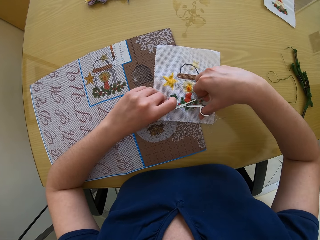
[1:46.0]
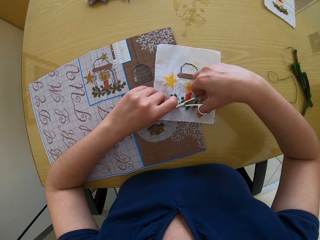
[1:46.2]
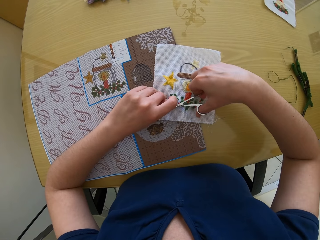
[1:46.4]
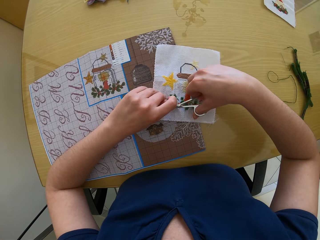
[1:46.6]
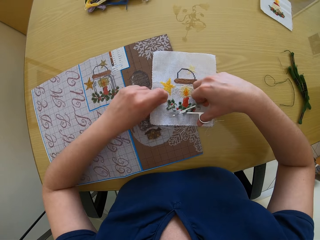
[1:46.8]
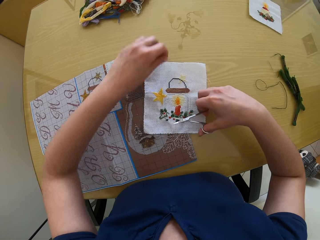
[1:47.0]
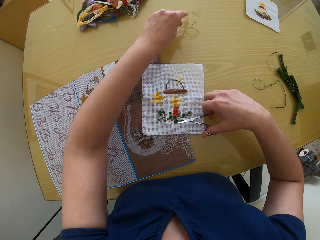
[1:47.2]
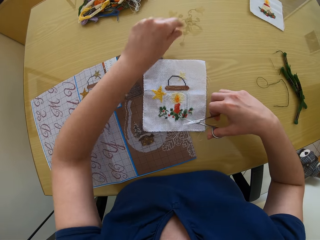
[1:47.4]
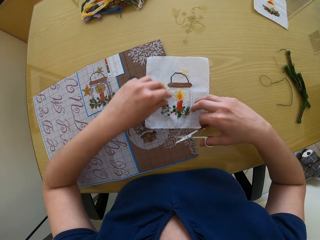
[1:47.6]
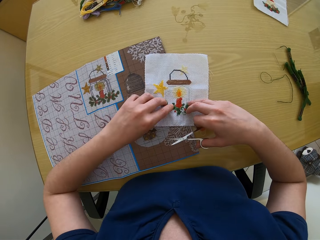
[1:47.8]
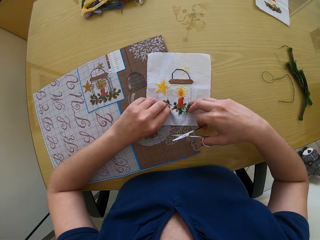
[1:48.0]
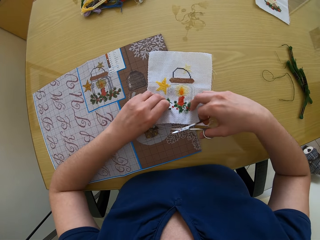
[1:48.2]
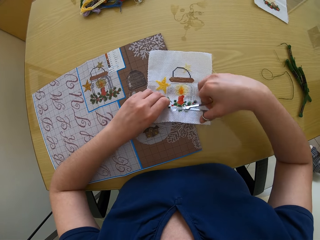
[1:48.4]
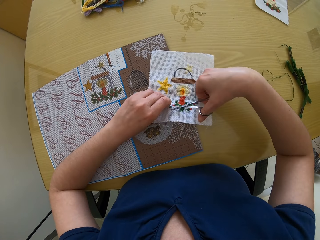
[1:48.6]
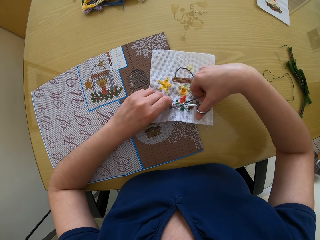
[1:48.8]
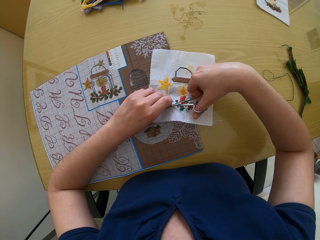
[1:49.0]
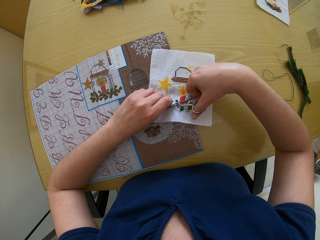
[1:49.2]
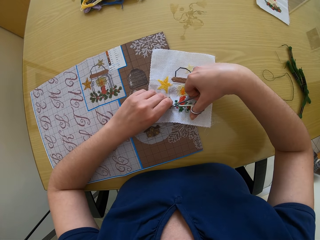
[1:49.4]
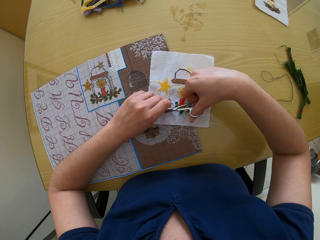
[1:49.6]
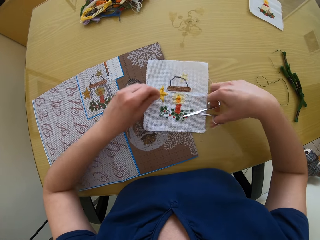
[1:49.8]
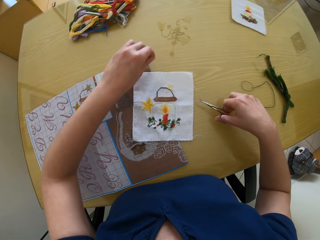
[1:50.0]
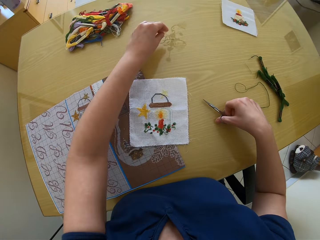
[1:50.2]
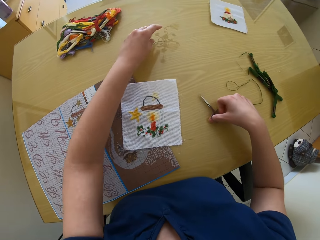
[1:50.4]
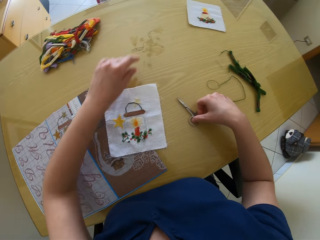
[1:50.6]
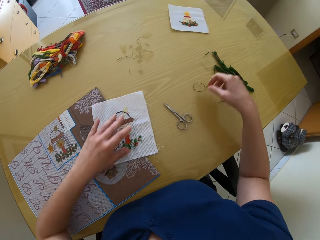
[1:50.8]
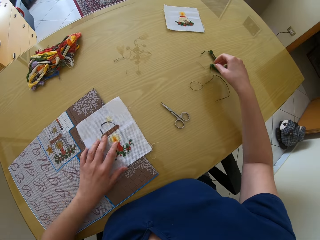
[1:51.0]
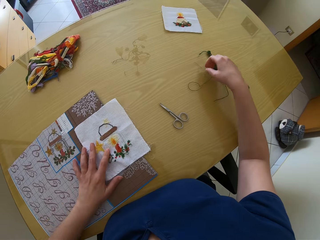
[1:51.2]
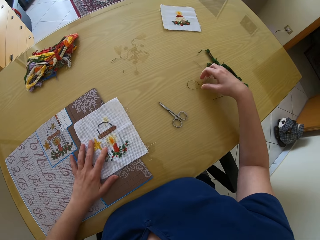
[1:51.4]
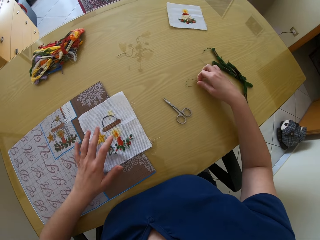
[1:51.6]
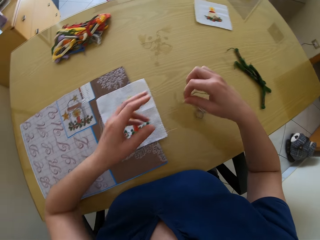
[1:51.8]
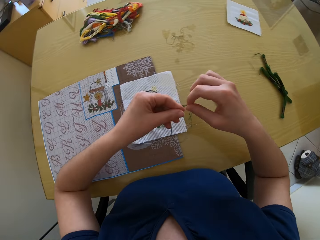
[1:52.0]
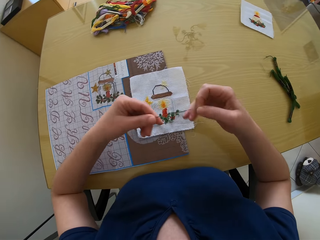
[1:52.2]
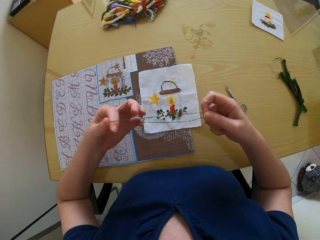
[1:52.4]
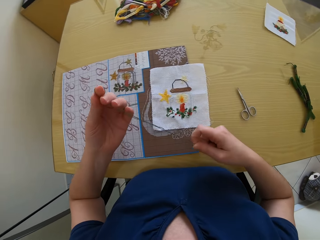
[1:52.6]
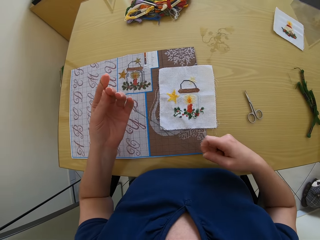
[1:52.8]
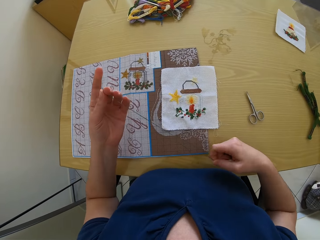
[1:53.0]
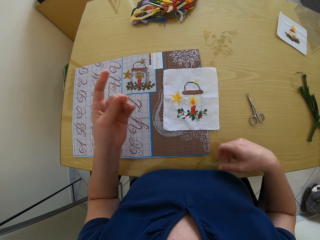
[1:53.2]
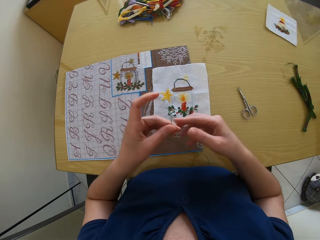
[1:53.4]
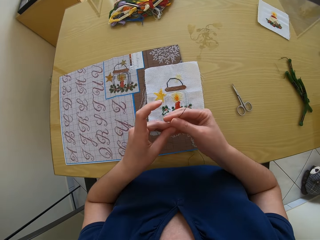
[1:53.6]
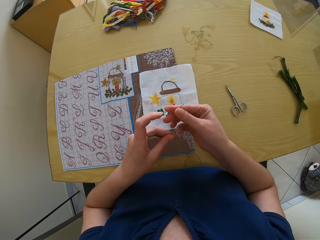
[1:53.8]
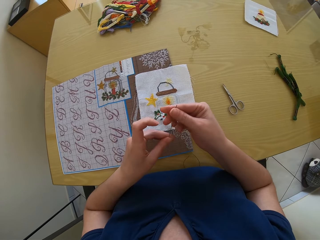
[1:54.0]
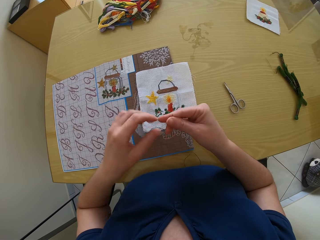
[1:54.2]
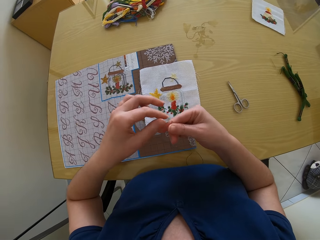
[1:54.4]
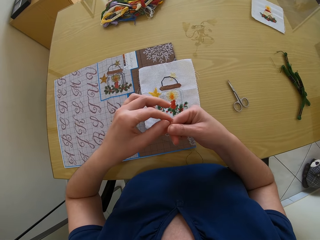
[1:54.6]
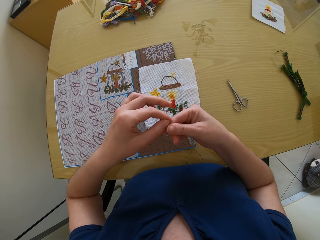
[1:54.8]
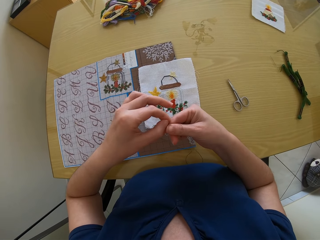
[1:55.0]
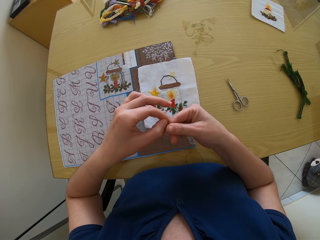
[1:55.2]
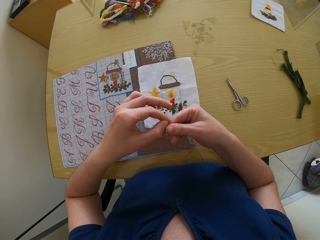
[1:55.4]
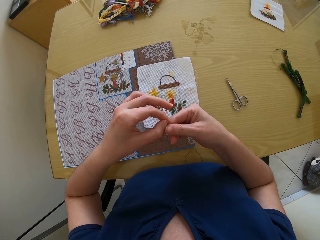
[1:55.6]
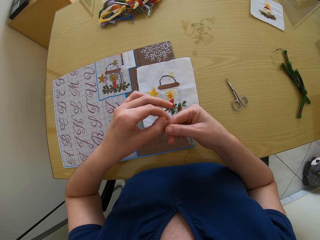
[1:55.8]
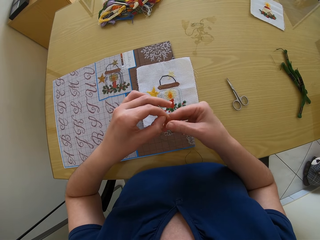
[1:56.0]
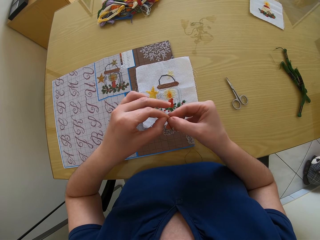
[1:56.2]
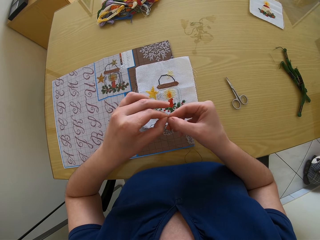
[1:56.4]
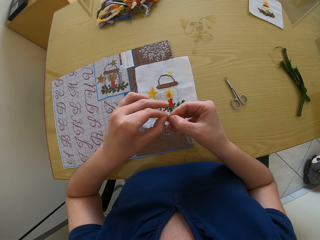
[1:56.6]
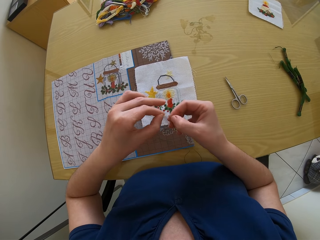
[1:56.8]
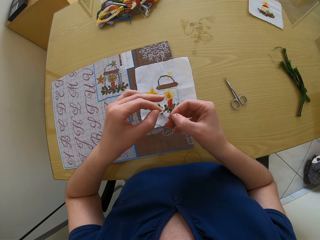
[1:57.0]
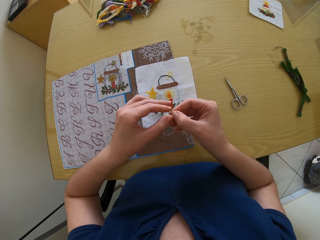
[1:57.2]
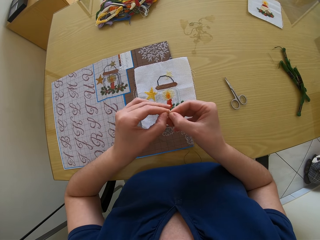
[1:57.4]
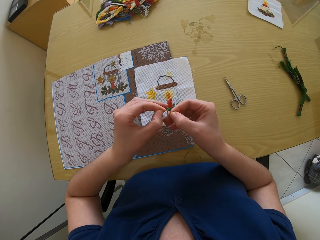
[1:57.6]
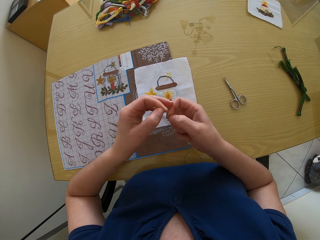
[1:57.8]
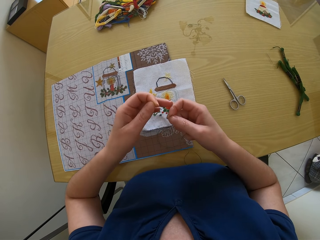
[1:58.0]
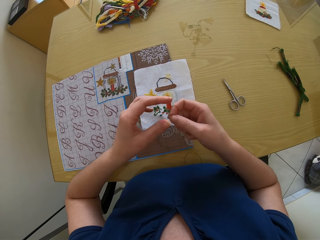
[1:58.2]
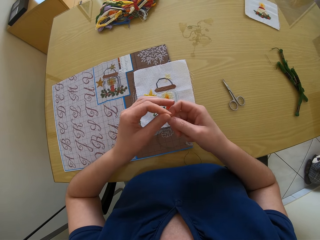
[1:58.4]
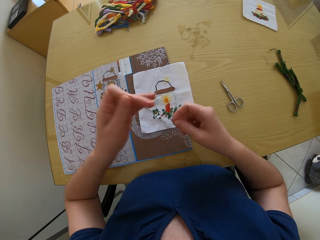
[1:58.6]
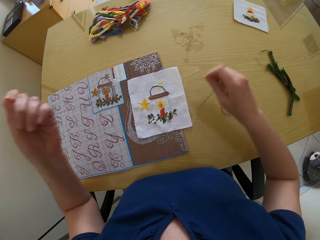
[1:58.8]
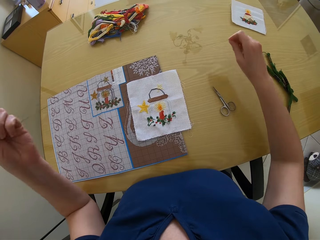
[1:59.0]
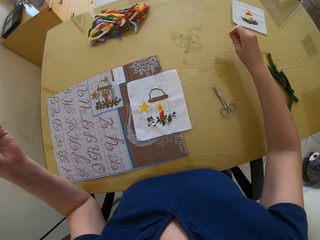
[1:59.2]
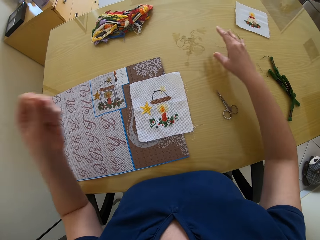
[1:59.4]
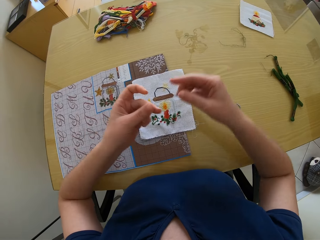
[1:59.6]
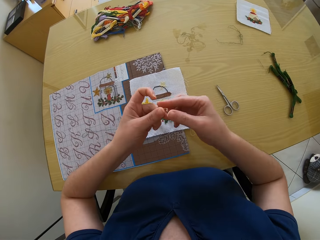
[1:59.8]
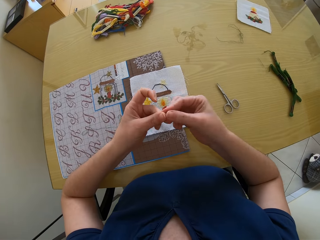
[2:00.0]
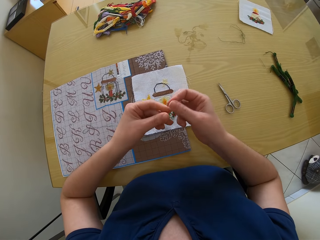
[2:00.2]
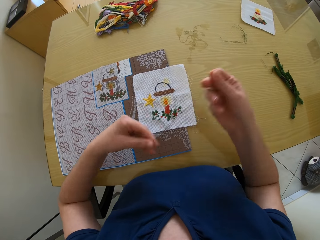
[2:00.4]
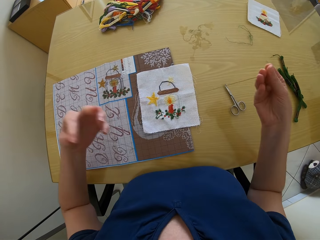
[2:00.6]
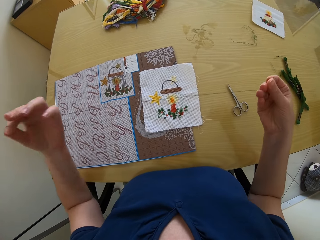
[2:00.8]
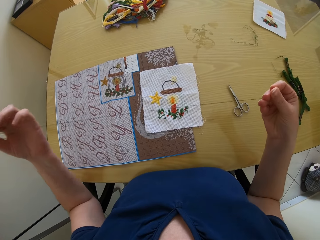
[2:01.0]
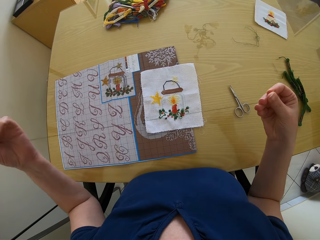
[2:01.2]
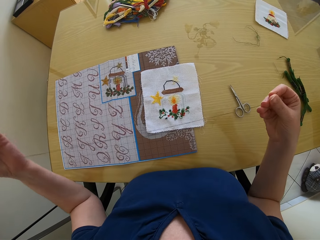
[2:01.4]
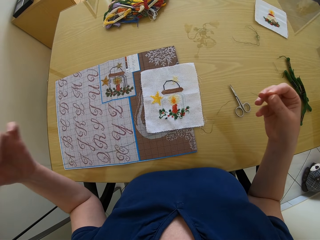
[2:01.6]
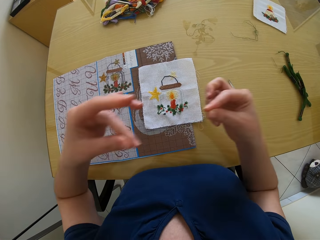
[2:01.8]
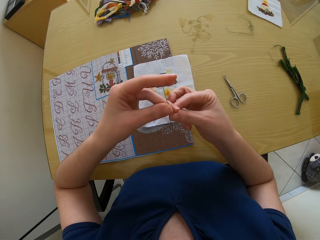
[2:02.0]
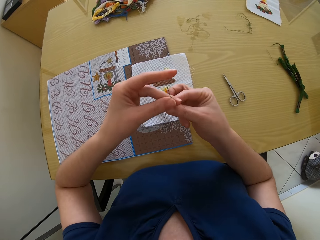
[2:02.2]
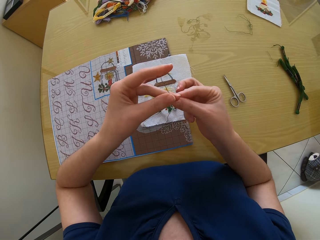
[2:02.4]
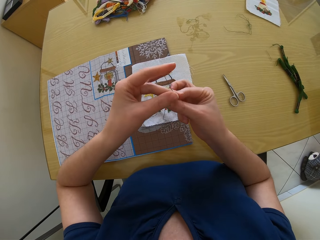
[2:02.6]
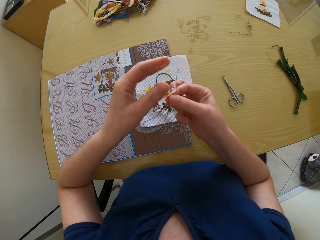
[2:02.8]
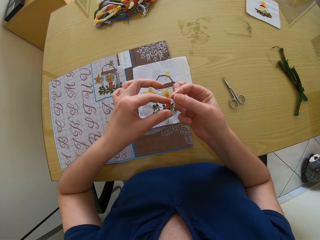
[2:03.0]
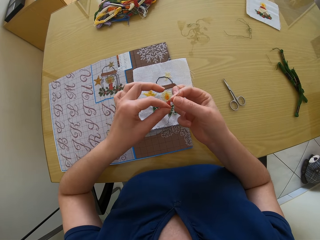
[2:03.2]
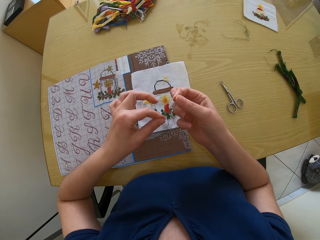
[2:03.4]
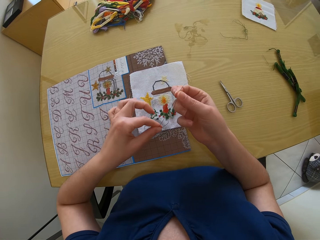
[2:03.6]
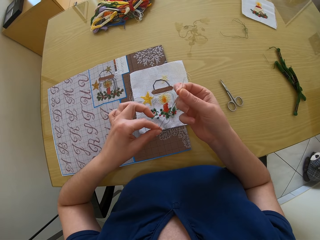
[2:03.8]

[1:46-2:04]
The camera wearer cuts the black embroidery thread in her left hand with the scissors in her right hand. She drops the black embroidery thread in her left hand on the table. She cuts the black embroidery thread in her left hand with the scissors in her right hand. She drops the black embroidery thread in her left hand on the table. She drops the scissors in her right hand on the table. She picks the black embroidery thread on the table with her right hand. She pulls the thread. She straightens the black embroidery threads with both hands. She puts the thread on the table. She pulls the thread.

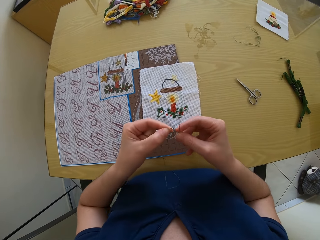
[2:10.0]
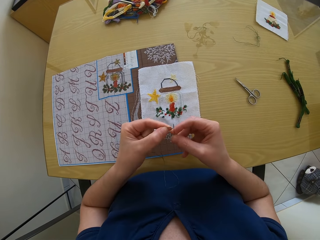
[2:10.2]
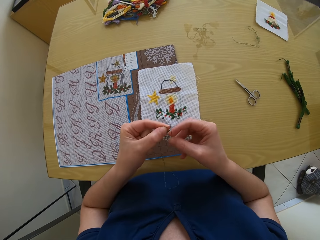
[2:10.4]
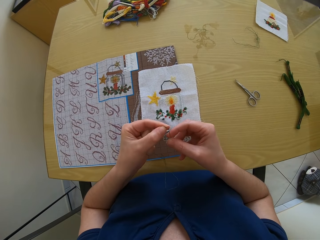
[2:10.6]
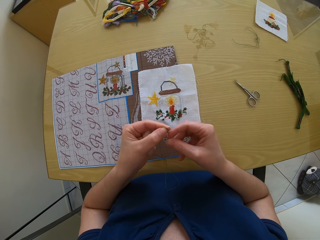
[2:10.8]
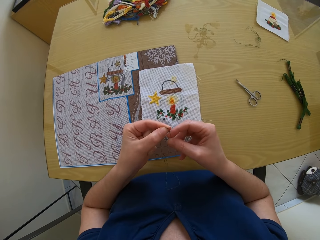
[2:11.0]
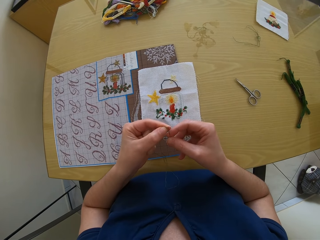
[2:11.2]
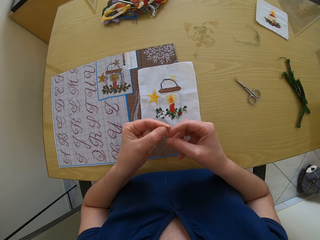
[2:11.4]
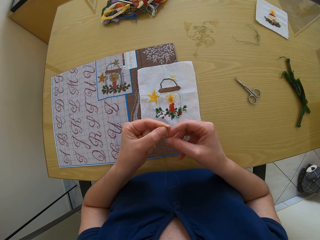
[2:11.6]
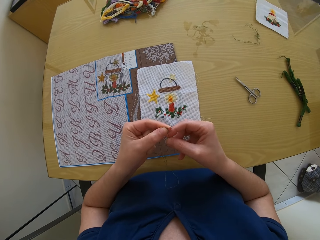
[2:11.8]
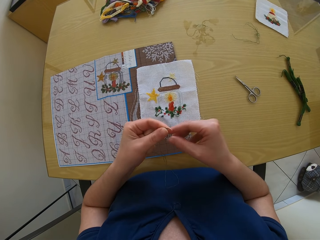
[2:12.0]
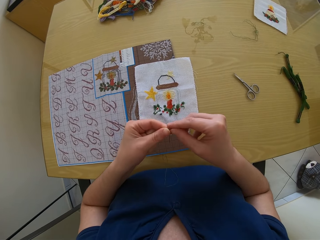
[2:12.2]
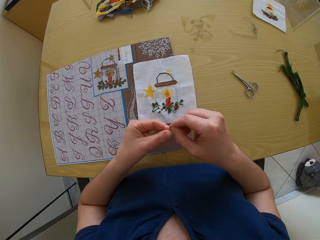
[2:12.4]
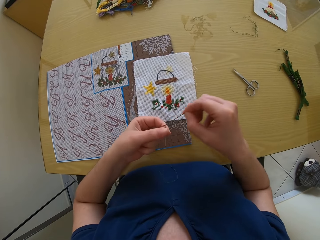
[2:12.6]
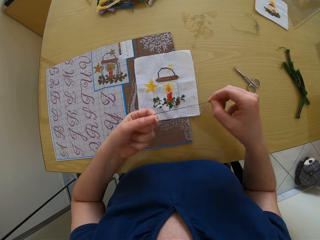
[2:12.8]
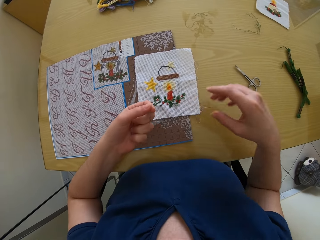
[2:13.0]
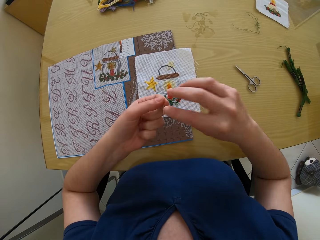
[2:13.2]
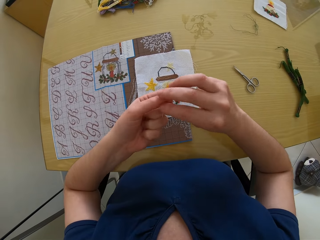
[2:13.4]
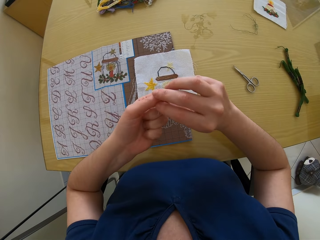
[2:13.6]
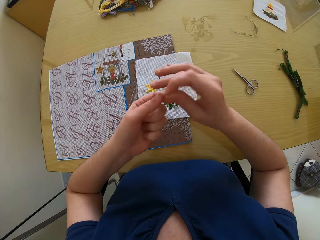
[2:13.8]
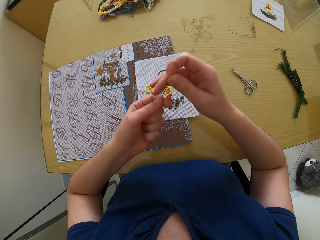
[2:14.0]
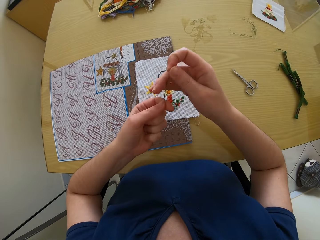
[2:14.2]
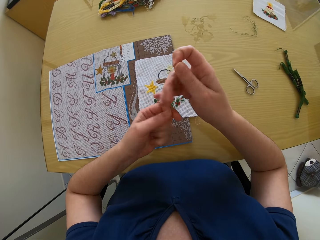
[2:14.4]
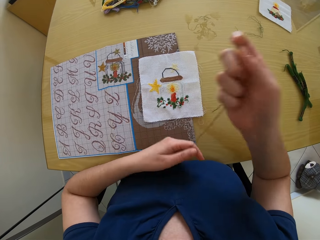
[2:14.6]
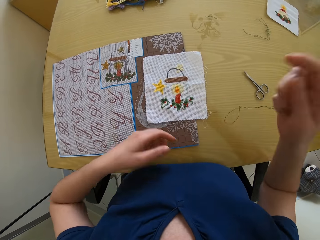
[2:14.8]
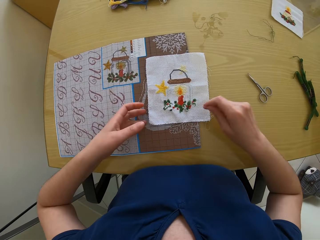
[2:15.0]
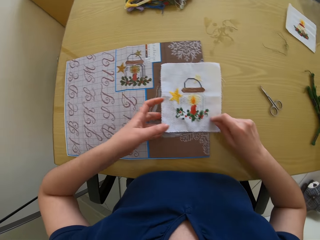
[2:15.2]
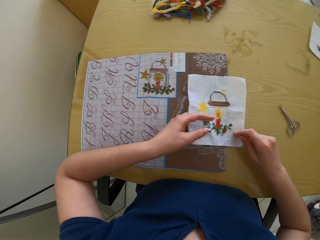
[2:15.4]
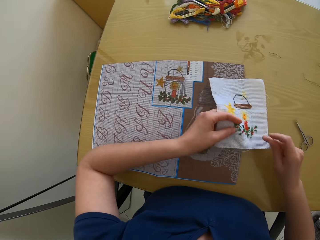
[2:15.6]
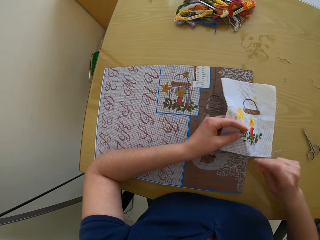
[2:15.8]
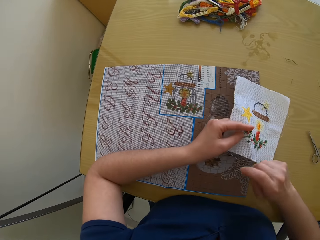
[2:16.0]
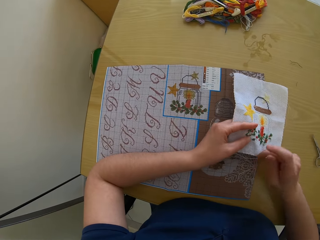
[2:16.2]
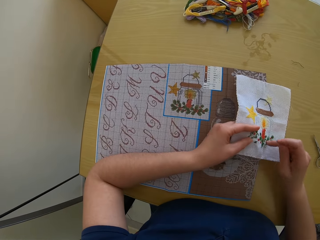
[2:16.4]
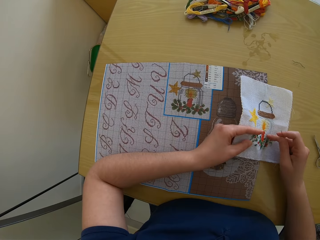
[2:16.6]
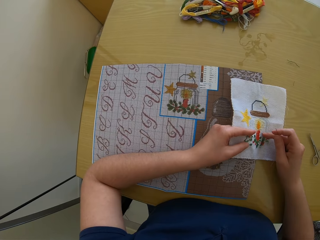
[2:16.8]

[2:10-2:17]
The camera wearer threads the needle in her right hand with the white embroidery thread in her left hand. She draws out the black embroidery thread from the needle eye with her right hand. She puts her left hand under the piece of cloth on the table. She moves the cloth.
